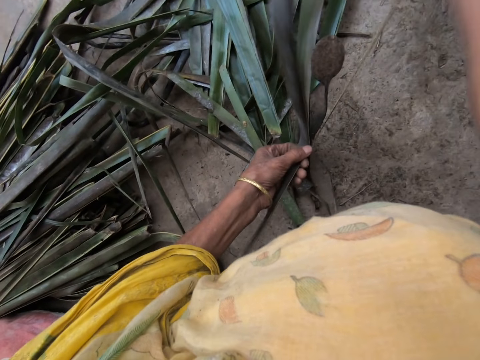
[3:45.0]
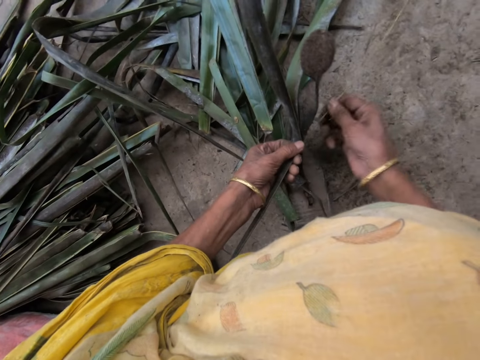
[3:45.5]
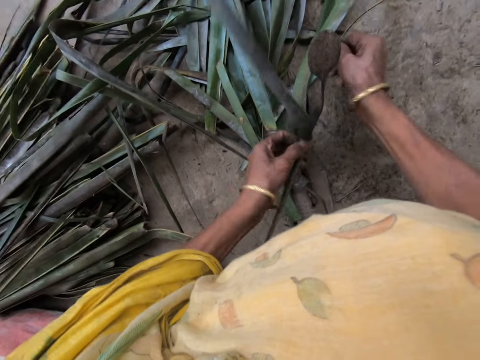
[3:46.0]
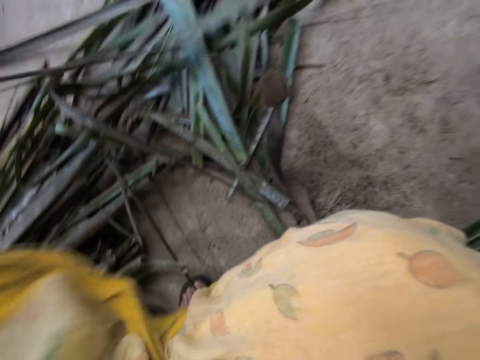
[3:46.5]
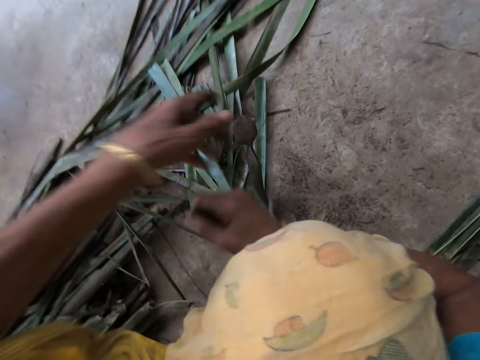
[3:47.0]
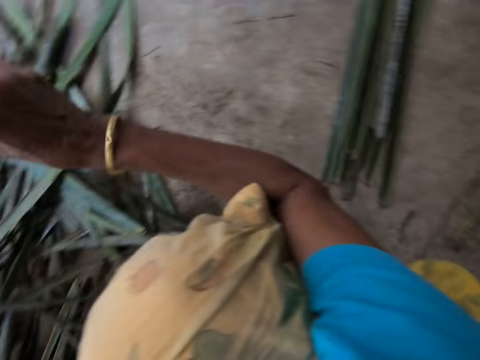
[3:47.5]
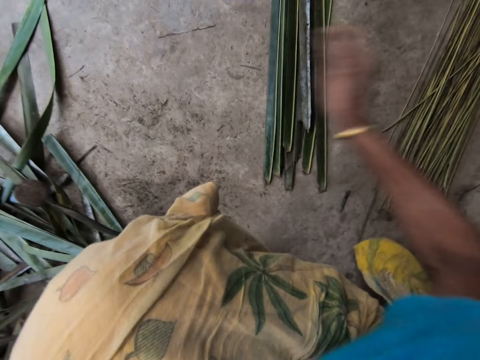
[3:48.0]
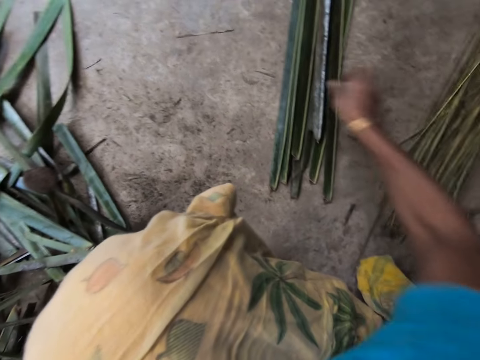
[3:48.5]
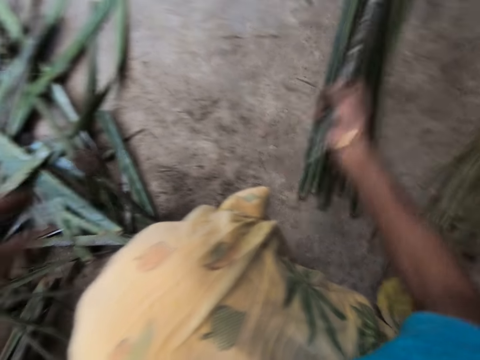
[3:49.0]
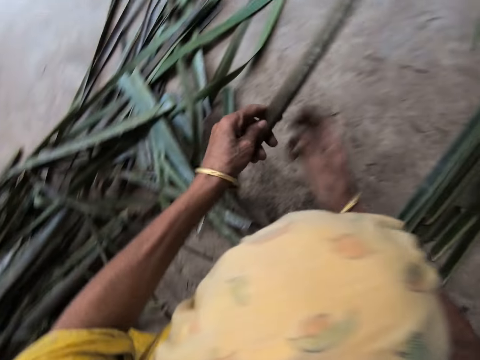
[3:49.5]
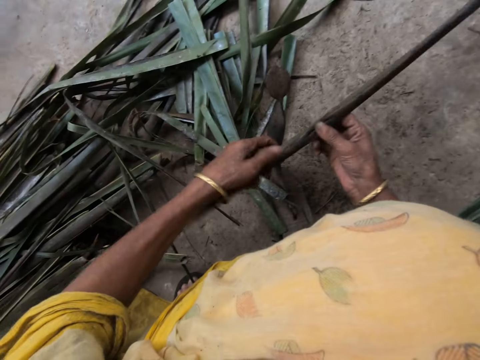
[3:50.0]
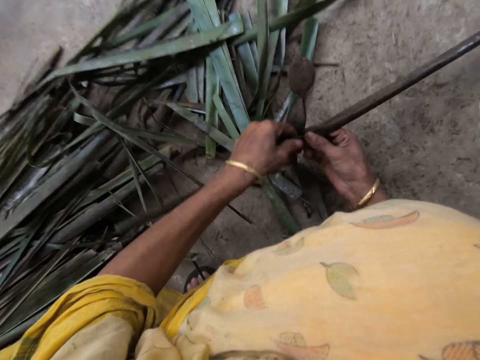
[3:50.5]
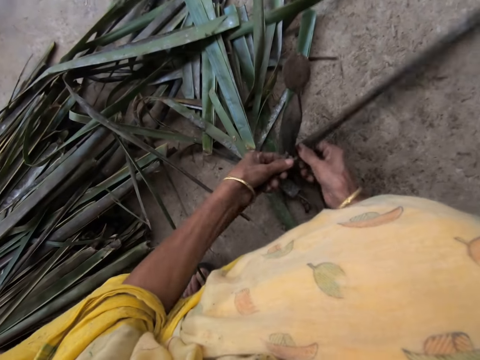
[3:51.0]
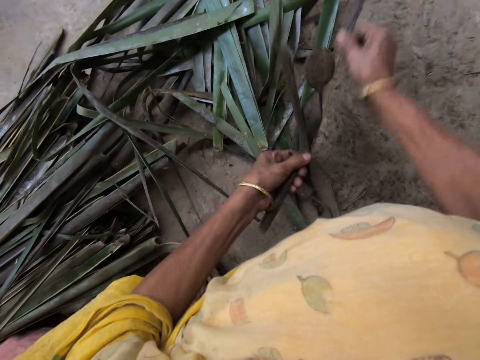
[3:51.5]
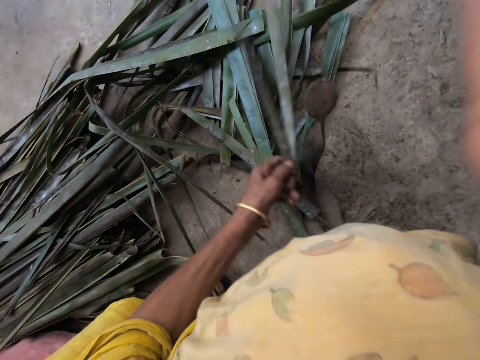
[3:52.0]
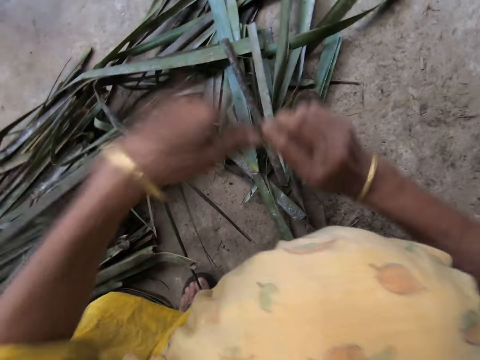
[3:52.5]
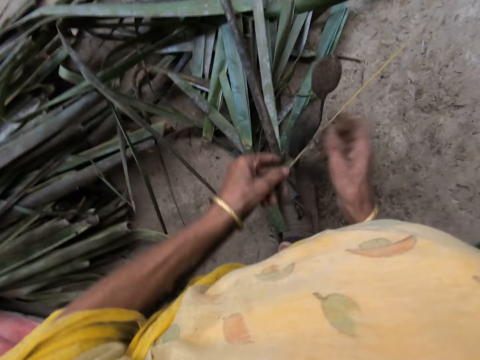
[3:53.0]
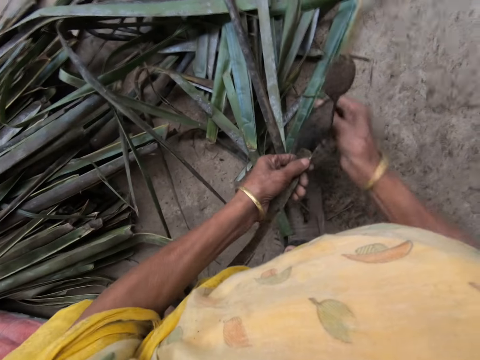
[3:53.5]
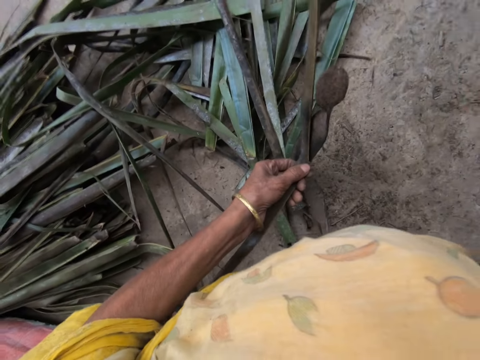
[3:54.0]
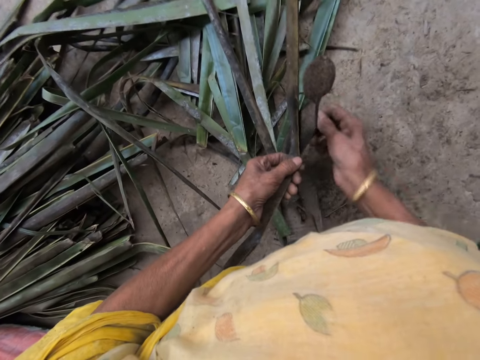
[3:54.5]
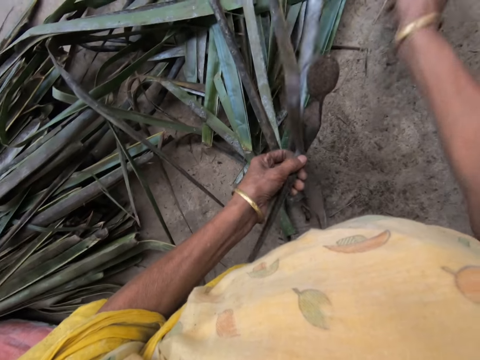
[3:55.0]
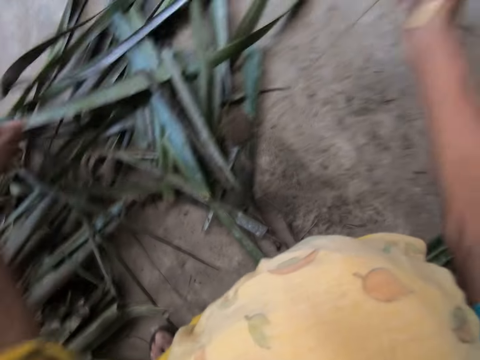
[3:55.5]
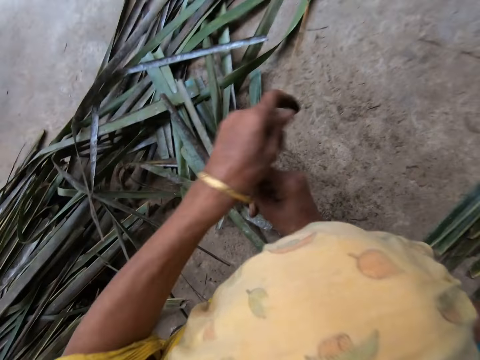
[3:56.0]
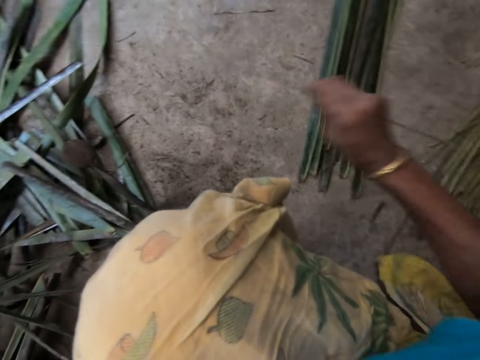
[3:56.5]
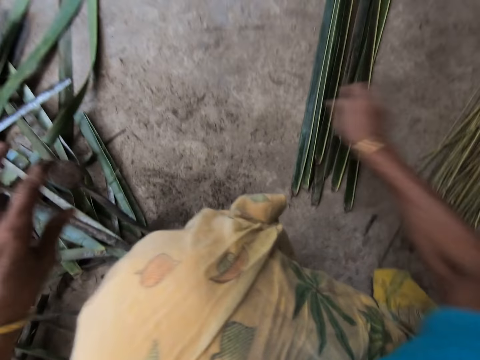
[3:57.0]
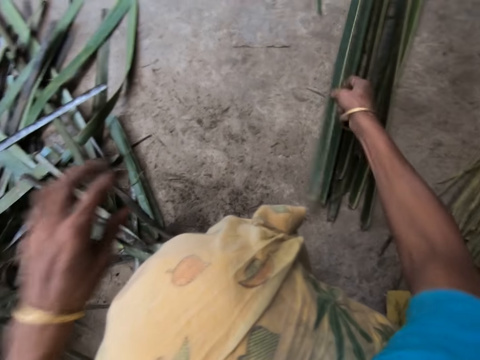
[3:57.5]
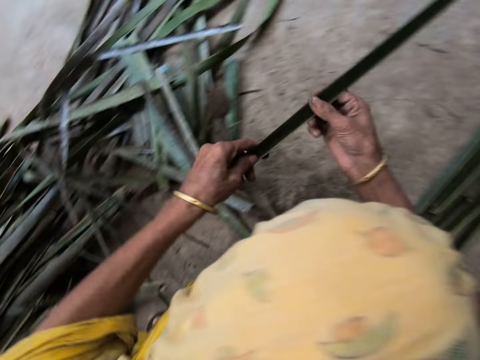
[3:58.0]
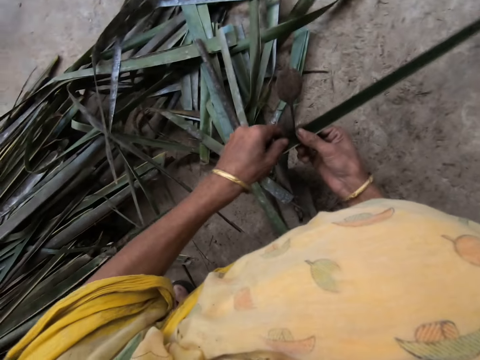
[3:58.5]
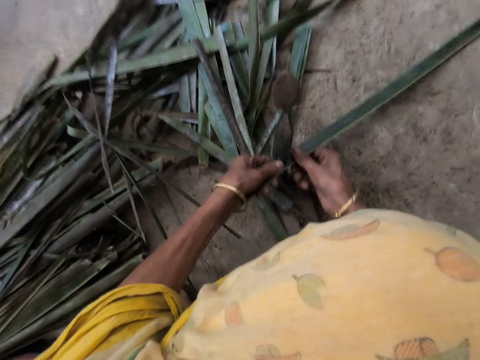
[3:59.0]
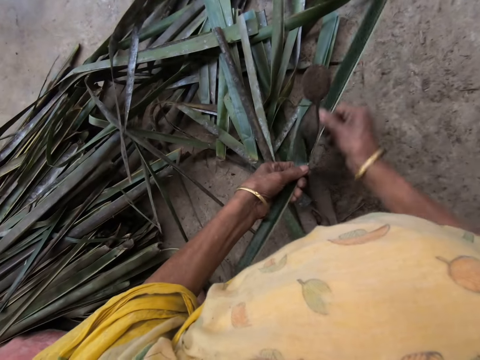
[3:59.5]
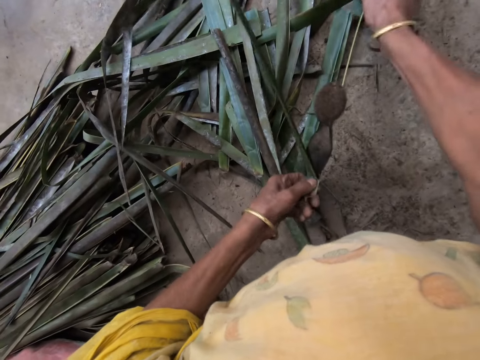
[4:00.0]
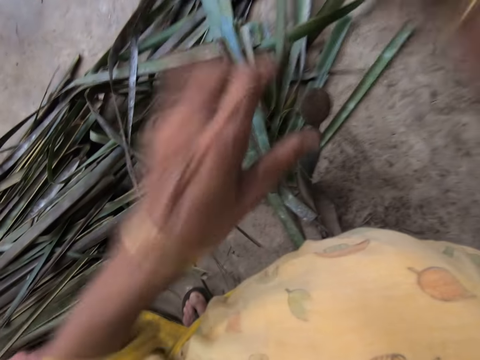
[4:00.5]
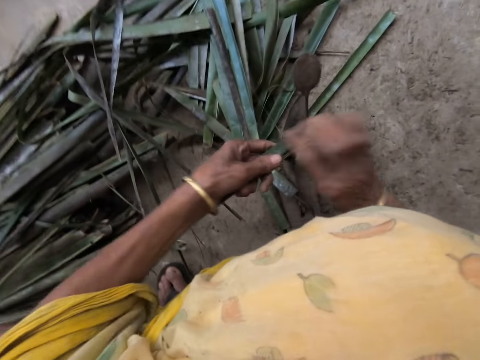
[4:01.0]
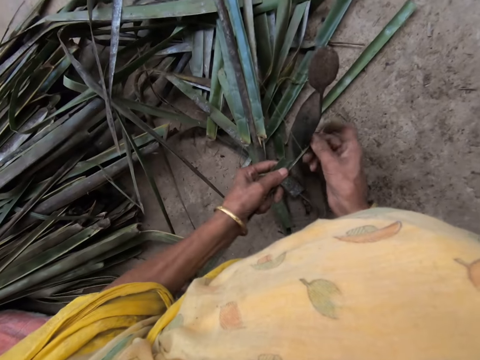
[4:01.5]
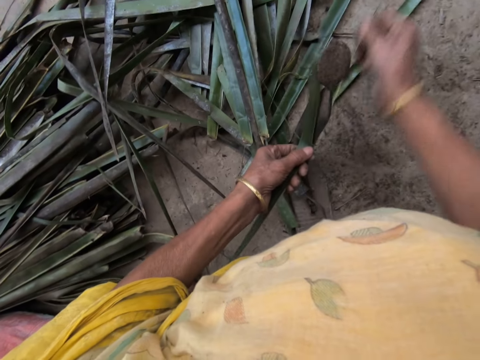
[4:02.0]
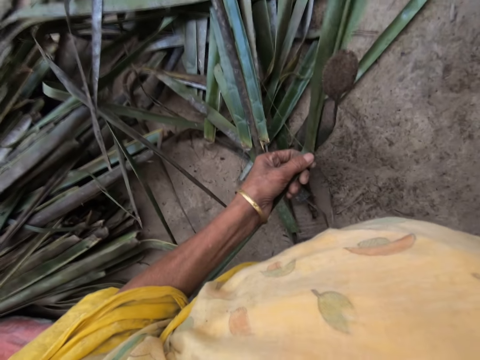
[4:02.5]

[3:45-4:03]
The camera wearer drops the filed palm frond on the floor with her right hand. She collects the cattail sticks. She picks a piece of palm frond or cattail plant from the floor with her right hand. She splits the cattail plant. She files the palm frond with the file with both hands. She collects the cattail sticks and drops the filed palm frond on the floor with her right hand. She picks a piece of palm frond from the floor with her right hand. She splits the cattail plant. She files the palm frond with the file with both hands.

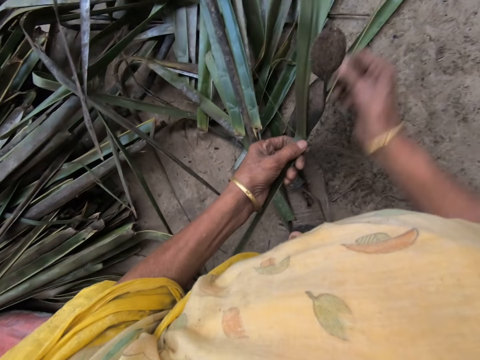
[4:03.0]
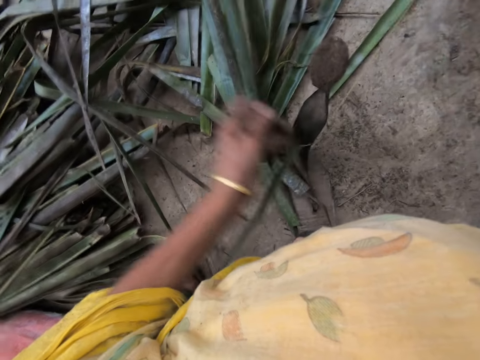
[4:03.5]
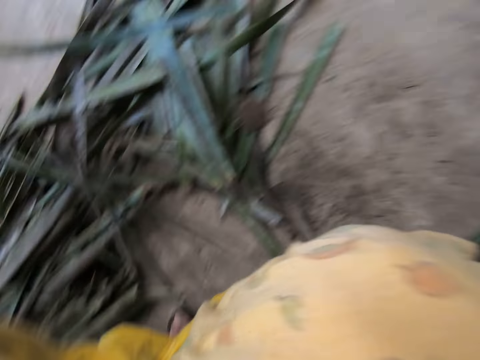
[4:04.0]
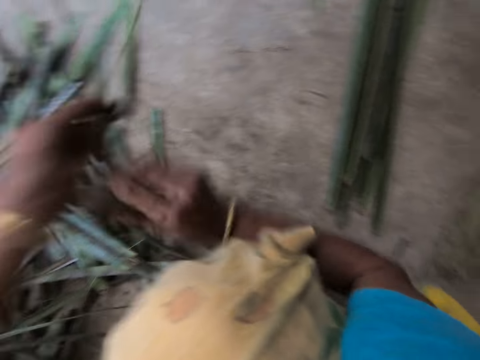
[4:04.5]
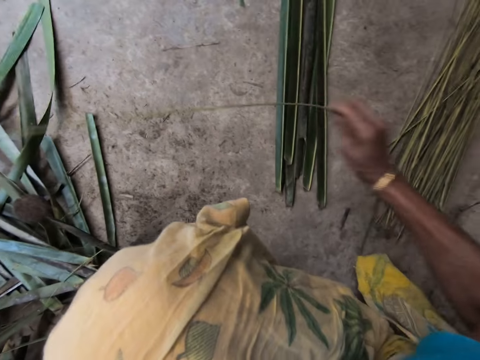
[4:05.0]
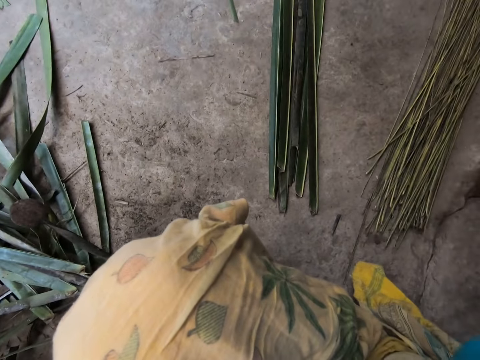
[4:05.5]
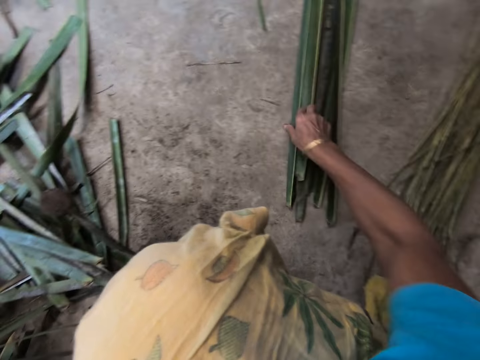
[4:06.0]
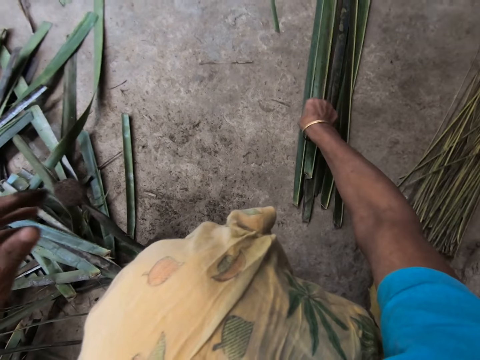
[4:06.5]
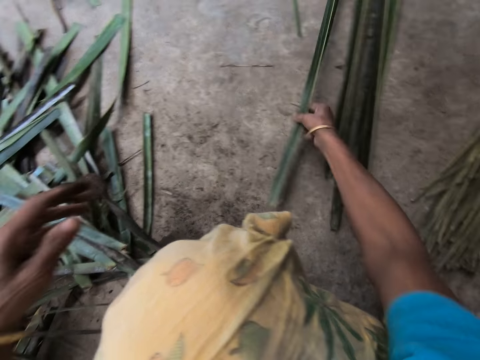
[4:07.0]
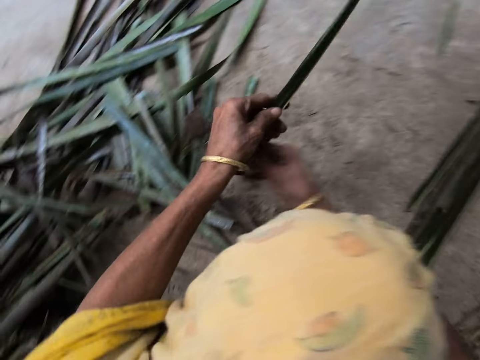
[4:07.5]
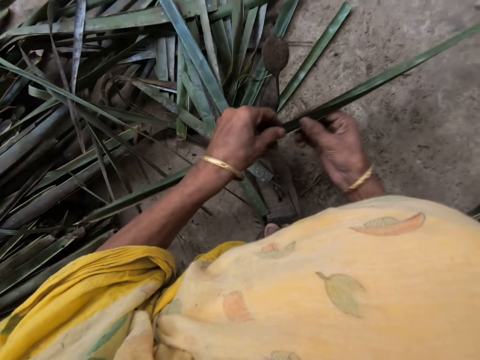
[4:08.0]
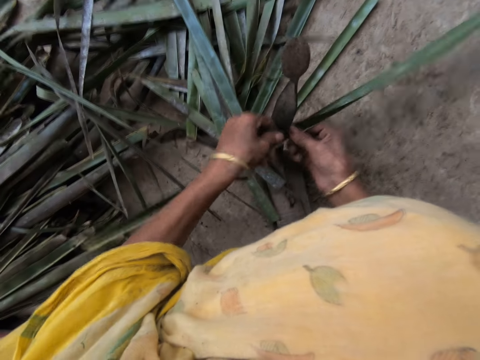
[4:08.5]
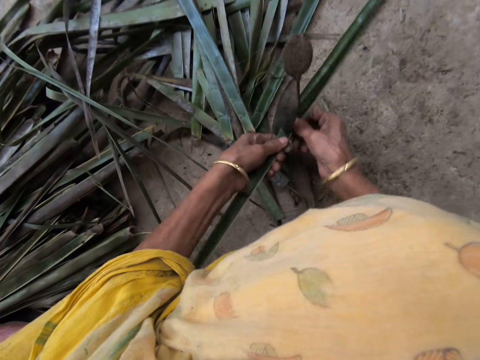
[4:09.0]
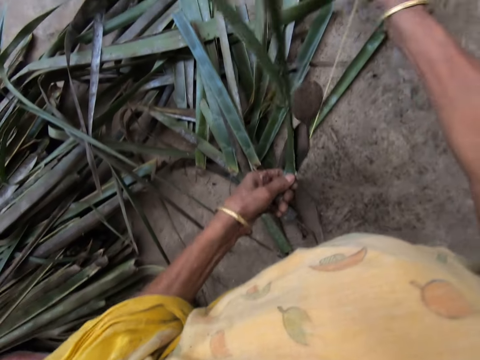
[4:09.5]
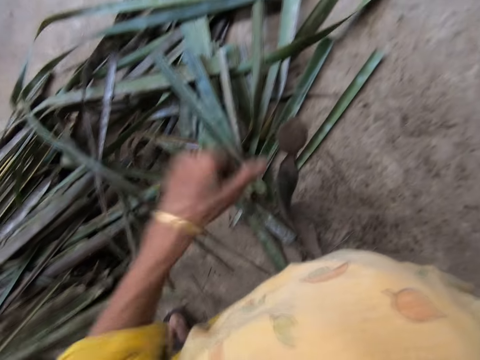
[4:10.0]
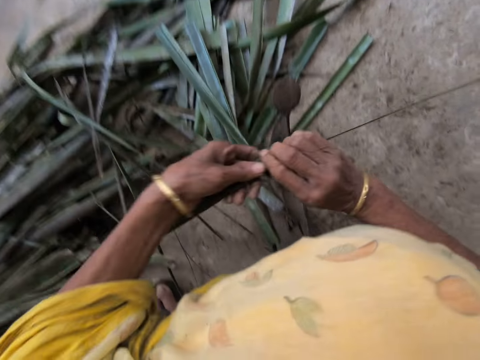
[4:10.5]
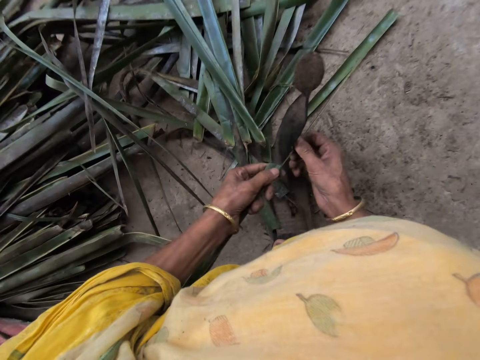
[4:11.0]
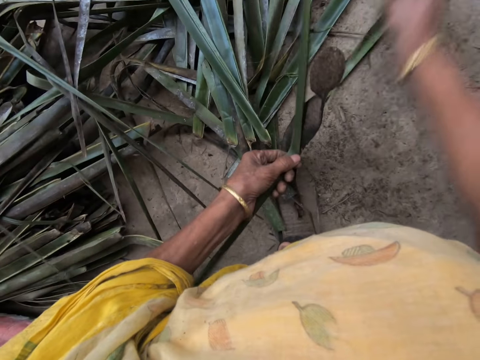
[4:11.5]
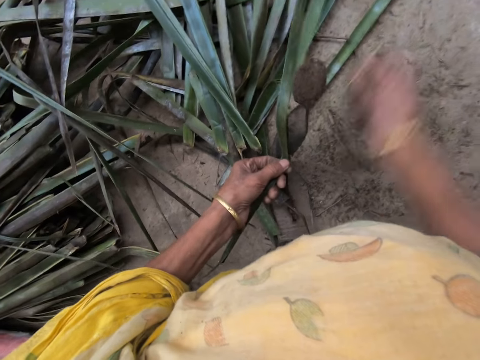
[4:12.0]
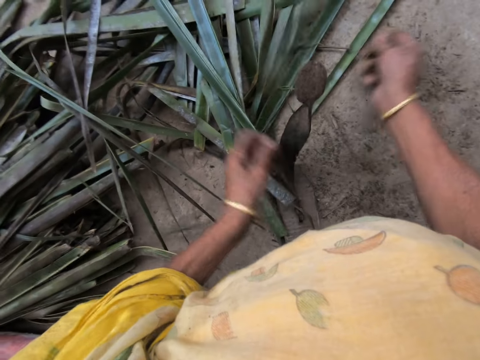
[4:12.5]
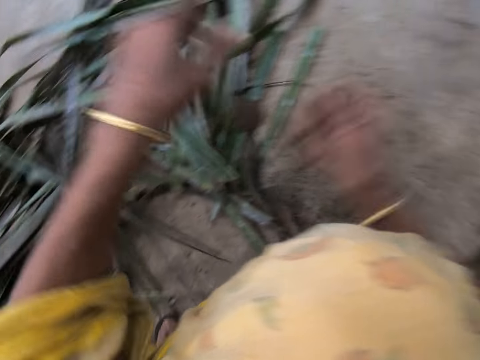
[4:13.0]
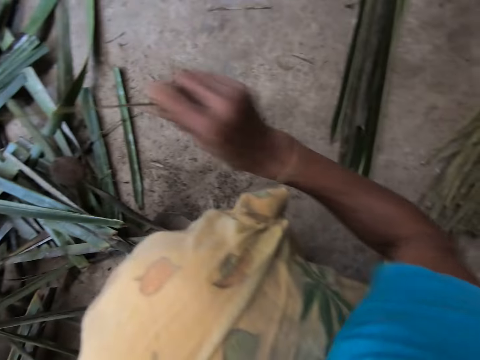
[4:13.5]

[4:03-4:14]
The camera wearer interacts with the woman. She collects the cattail sticks and drops the filed palm frond on the floor with her right hand. She picks a piece of palm frond or cattail plant from the floor with her right hand. She splits the cattail plant. She files the palm frond with the file with both hands.
